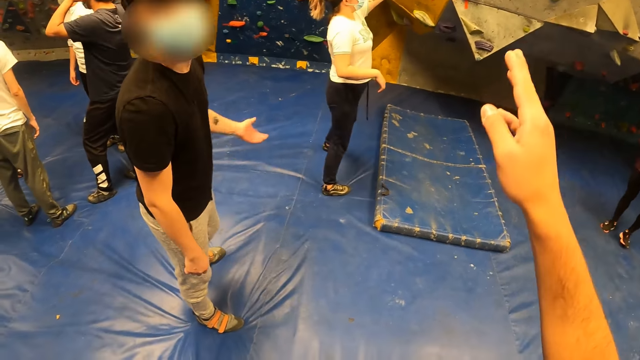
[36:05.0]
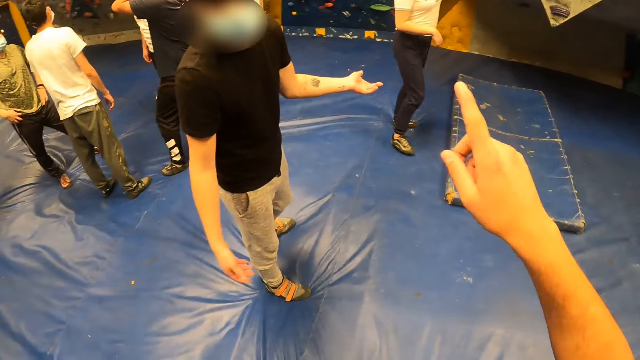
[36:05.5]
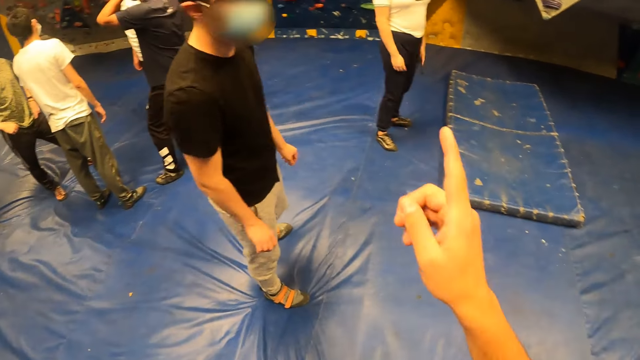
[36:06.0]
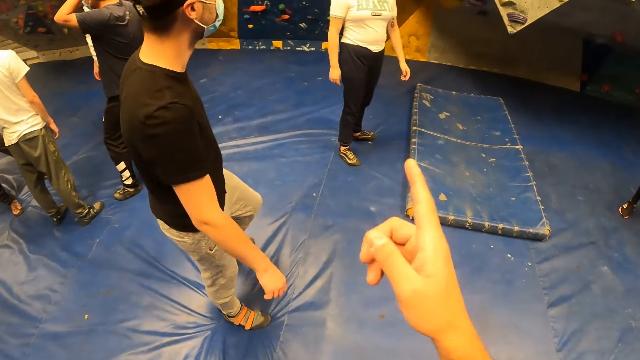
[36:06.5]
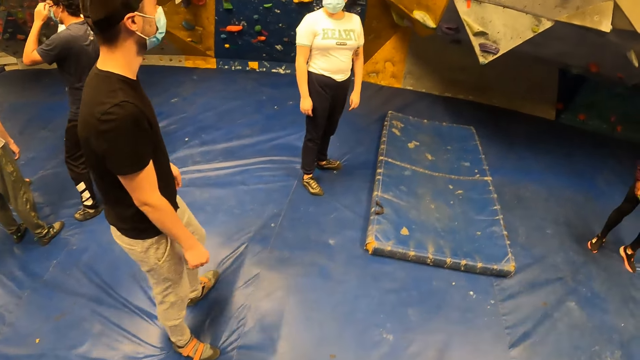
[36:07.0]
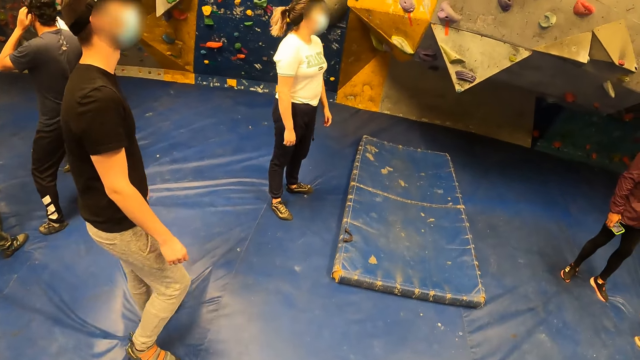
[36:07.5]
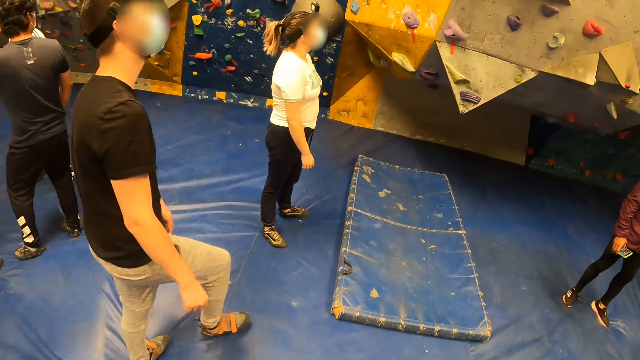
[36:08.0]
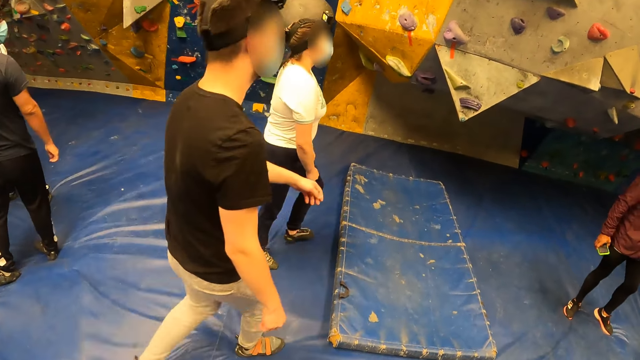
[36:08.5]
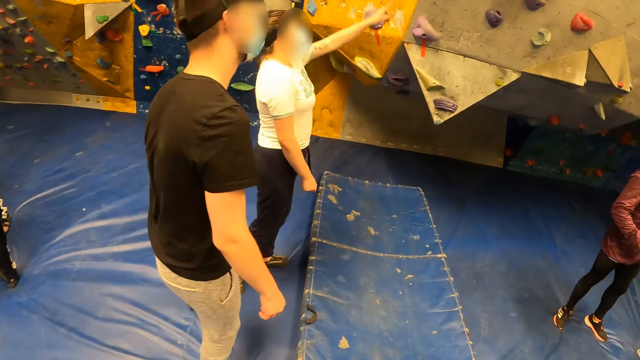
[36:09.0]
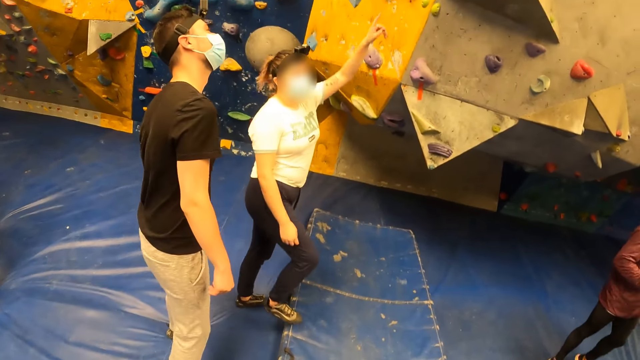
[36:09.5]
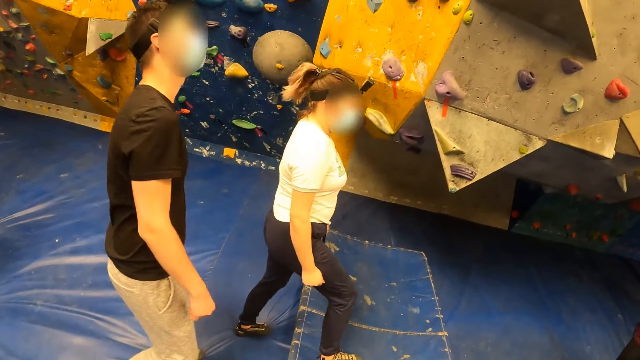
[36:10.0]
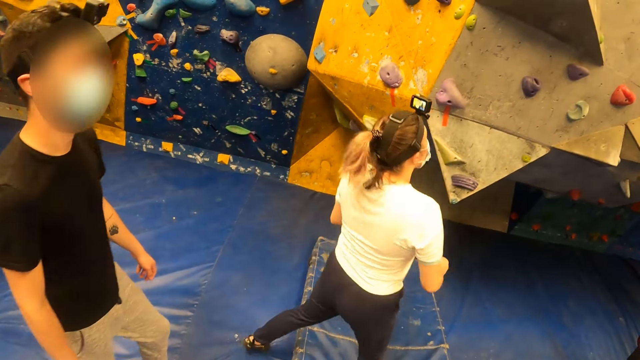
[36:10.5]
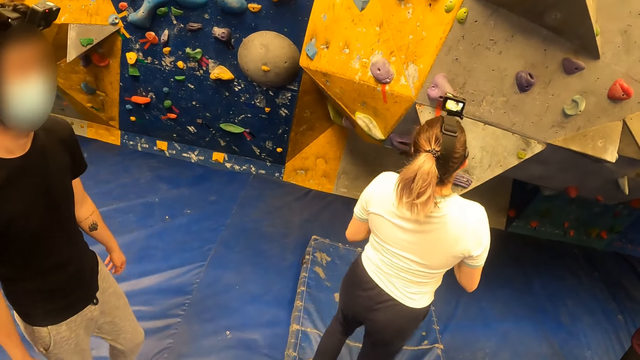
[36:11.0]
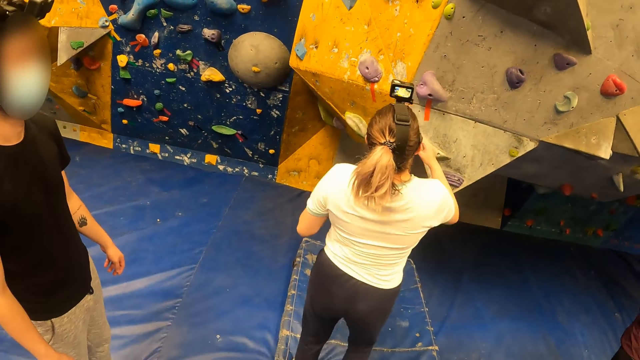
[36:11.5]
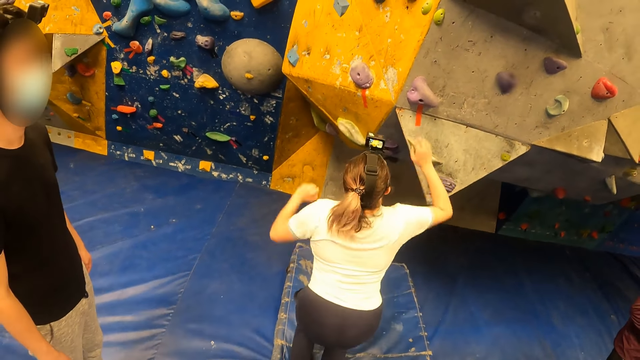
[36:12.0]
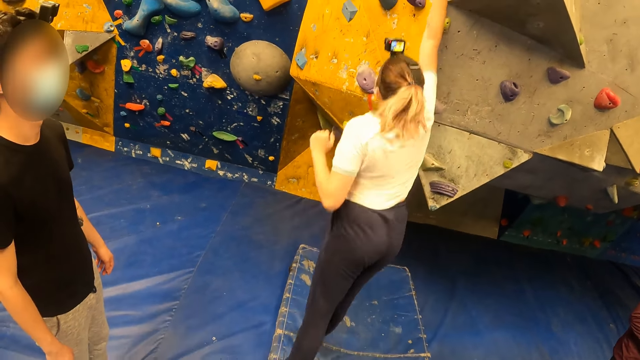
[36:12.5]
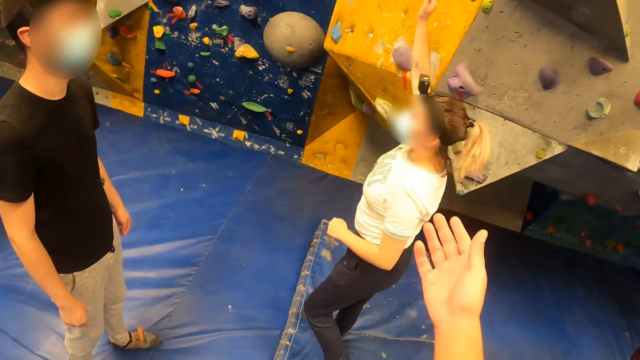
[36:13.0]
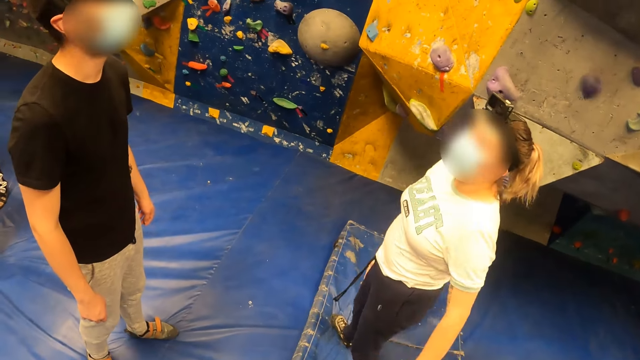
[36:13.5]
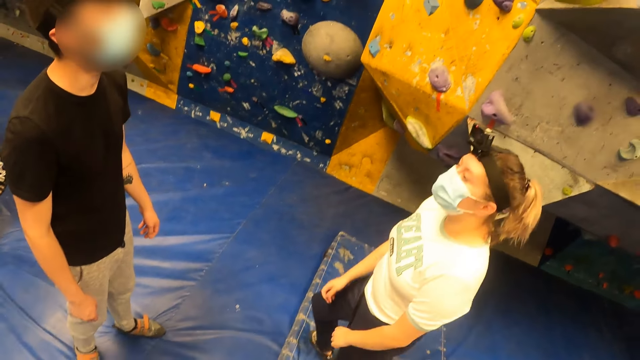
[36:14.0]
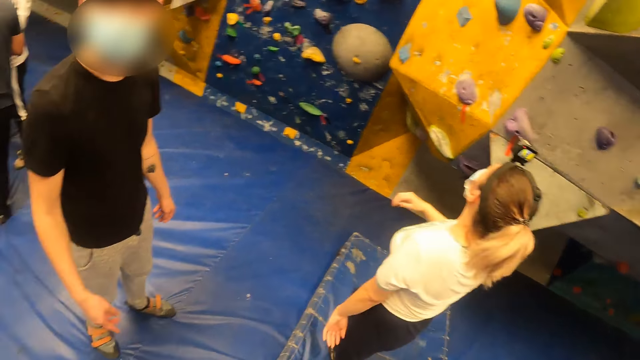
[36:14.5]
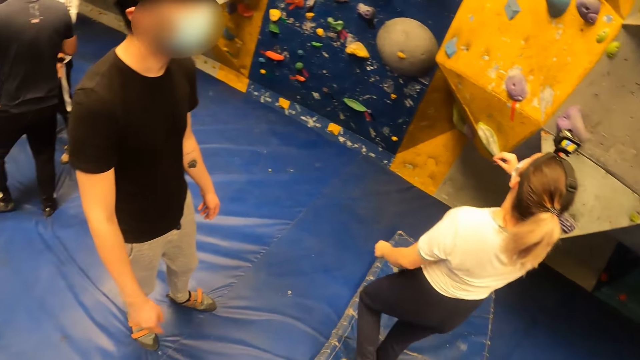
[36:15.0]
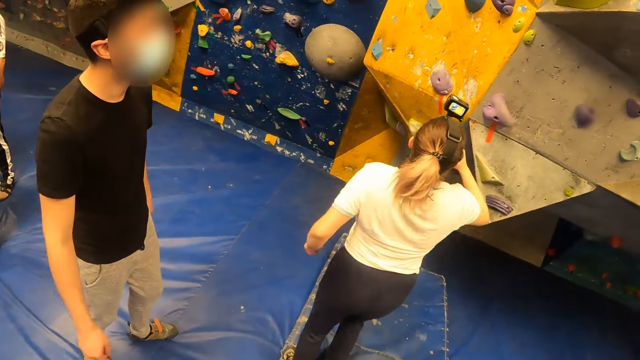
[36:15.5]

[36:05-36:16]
The camera wearer points at the wall. A woman points at the wall. The camera wearer looks at the wall. The woman jumps on the crash mat in the wall climbing centre. The camera wearer points at the wall.

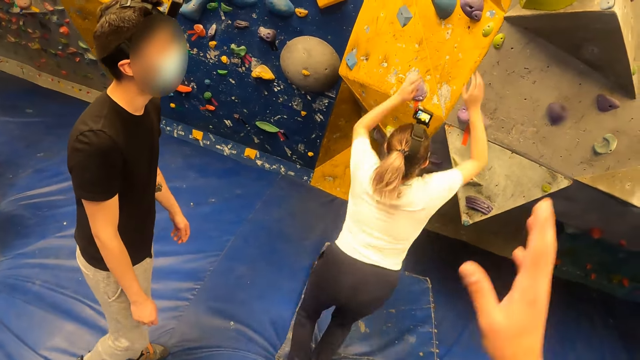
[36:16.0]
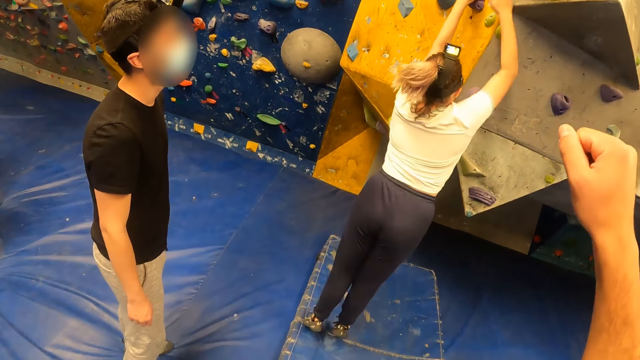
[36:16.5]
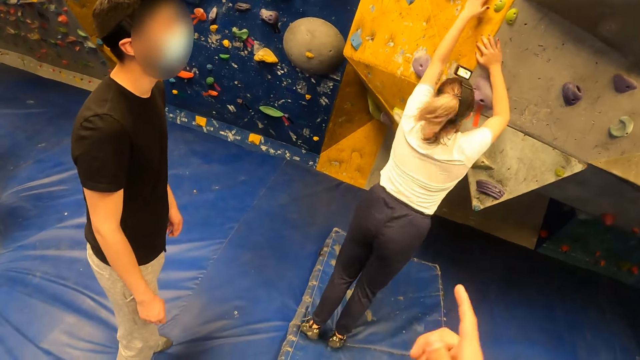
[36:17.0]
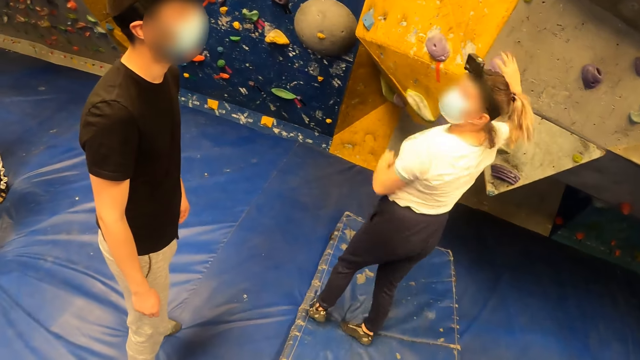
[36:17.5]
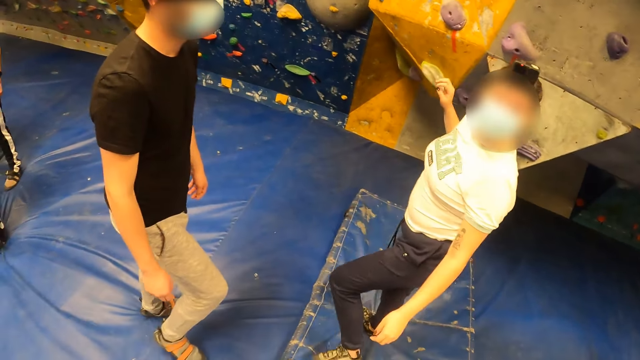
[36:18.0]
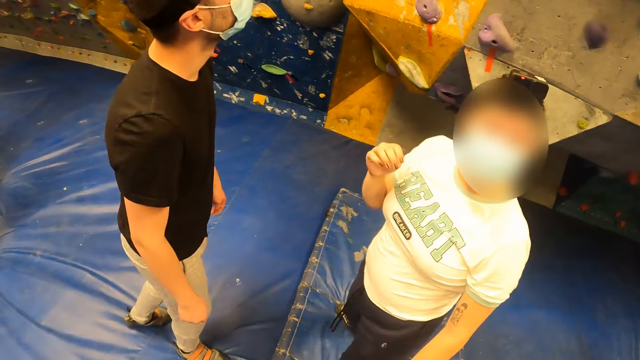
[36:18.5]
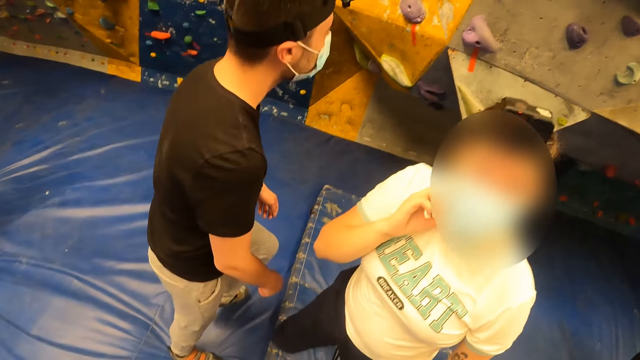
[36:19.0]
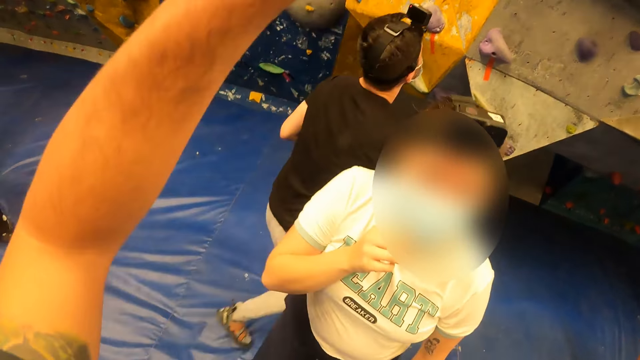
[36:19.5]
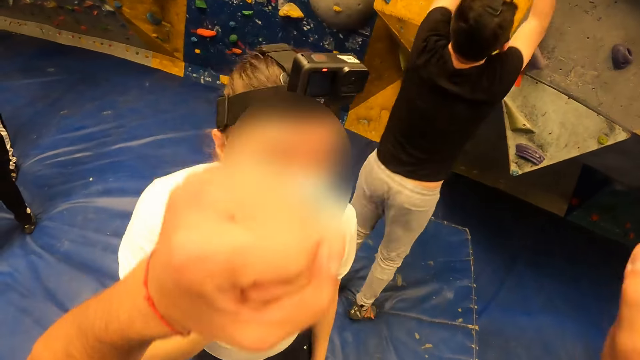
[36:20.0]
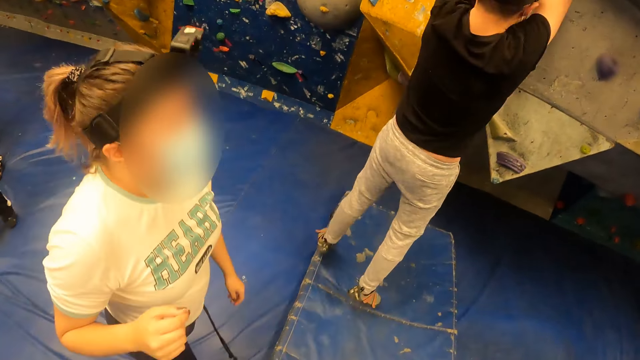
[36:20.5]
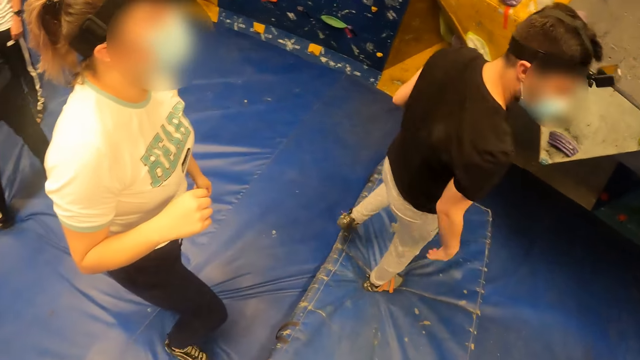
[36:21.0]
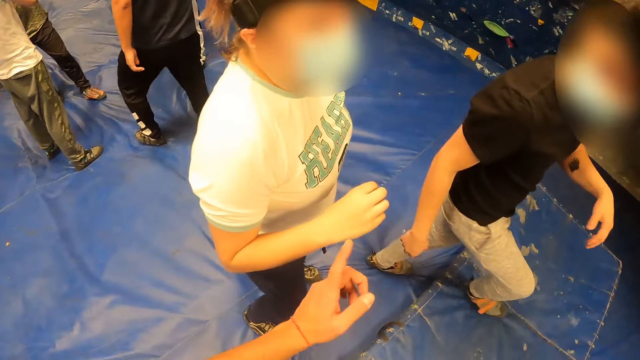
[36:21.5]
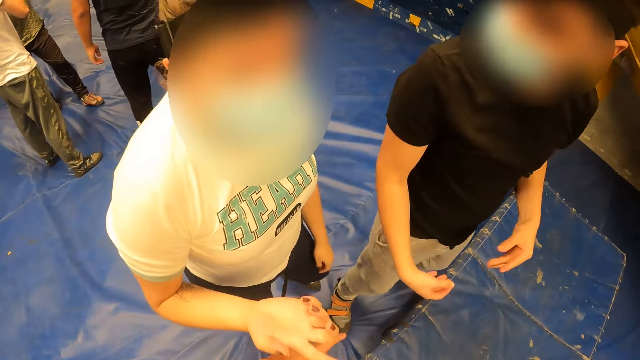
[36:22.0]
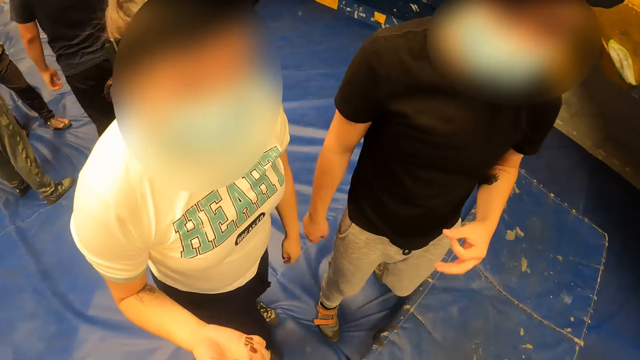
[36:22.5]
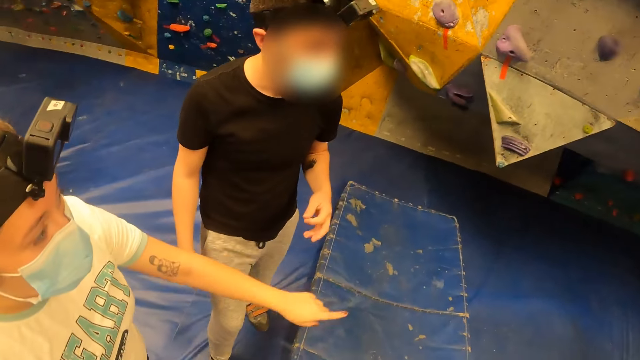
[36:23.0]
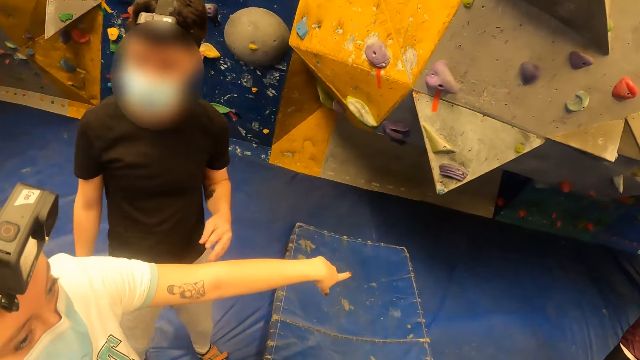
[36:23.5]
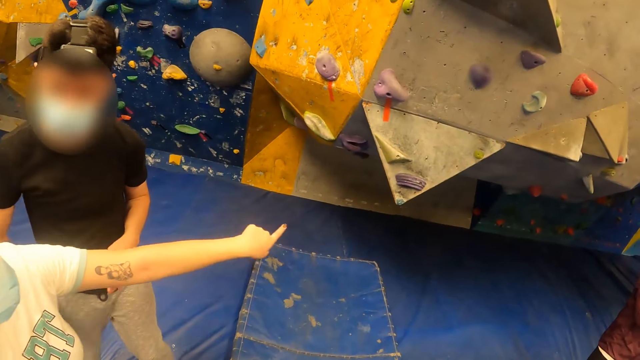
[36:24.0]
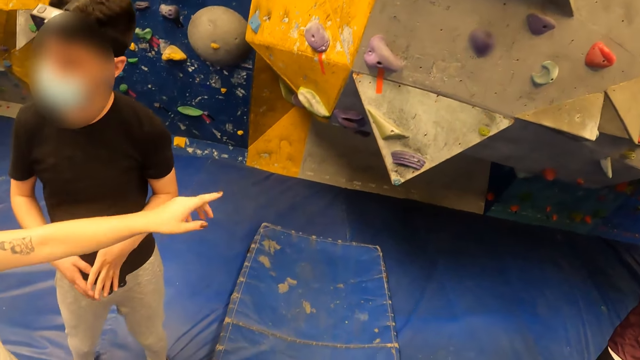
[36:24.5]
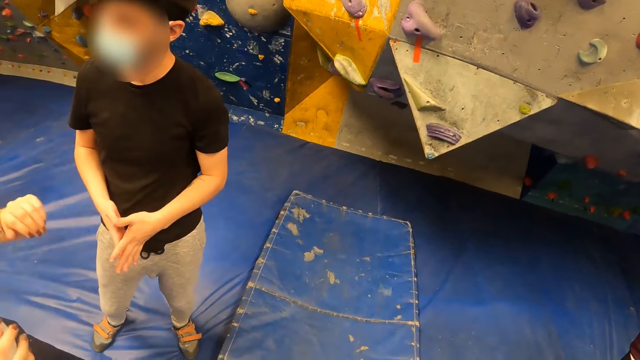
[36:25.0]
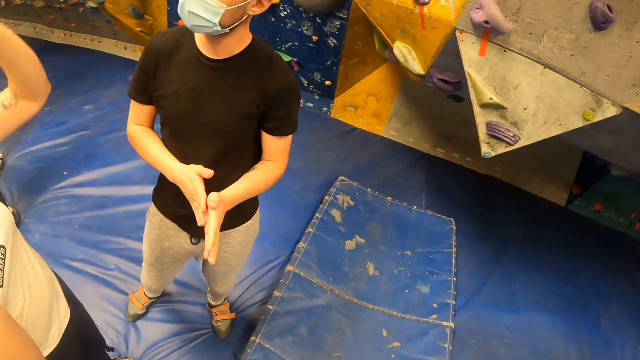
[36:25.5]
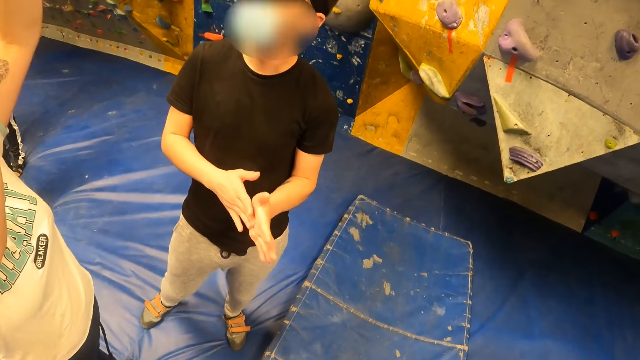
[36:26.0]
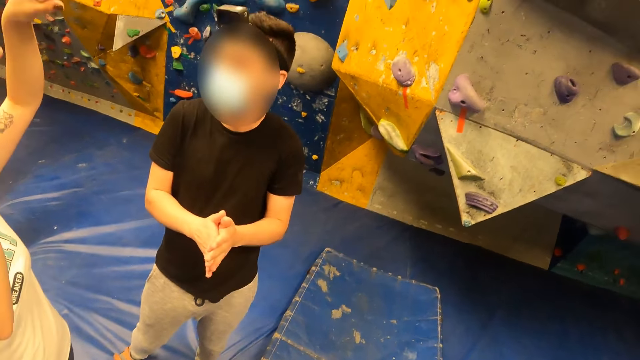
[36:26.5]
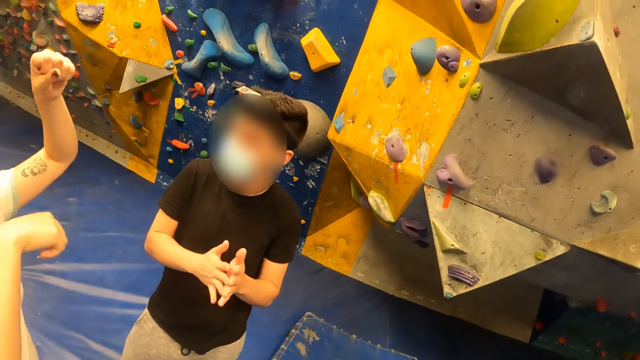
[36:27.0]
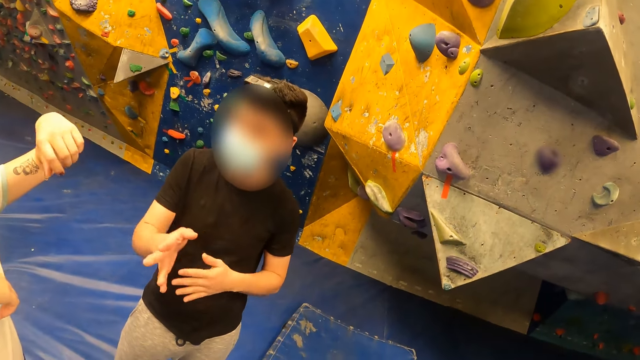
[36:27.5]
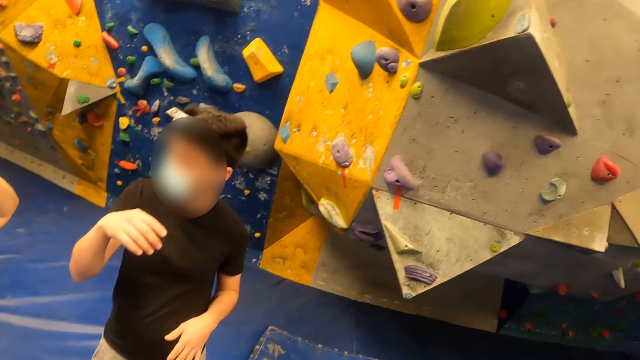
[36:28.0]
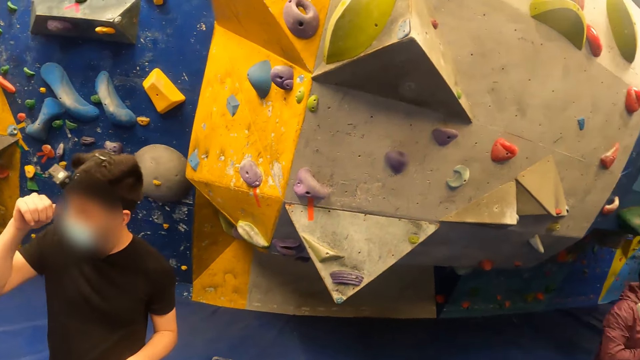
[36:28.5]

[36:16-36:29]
A woman jumps on the bouldering wall. The woman walks towards the camera wearer. The woman touches her face with her right hand. The camera wearer lifts the hand. A man walks towards the wall. The man jumps on the bouldering wall, climbs down the wall and walks towards the woman. The camera wearer moves the hand. They interact with the woman at the sports complex. The woman interacts with the man at the sports complex. The woman moves her hand. The man rubs the palm of both hands together. The man moves his hand.
